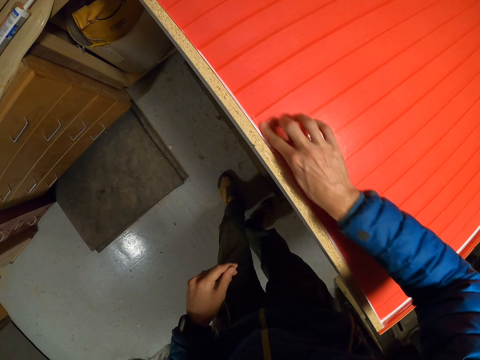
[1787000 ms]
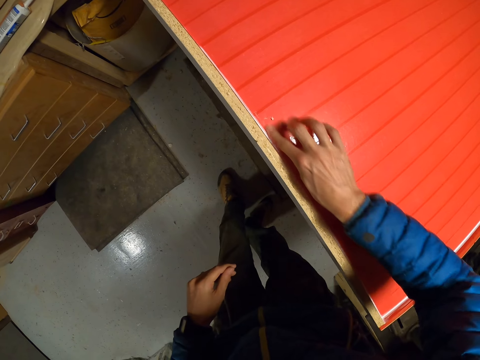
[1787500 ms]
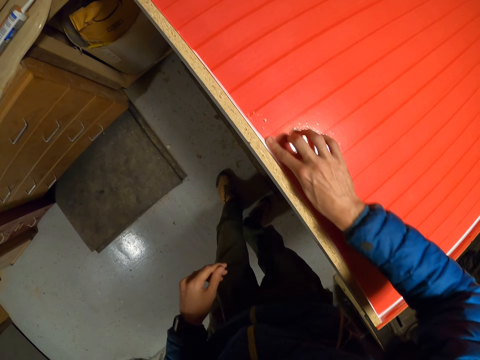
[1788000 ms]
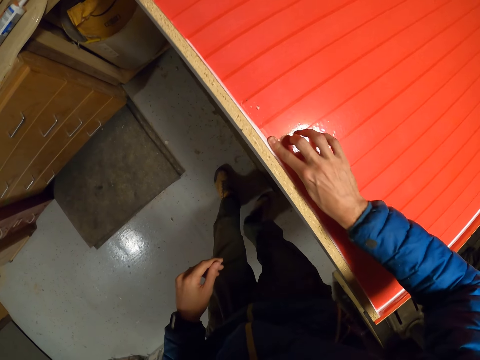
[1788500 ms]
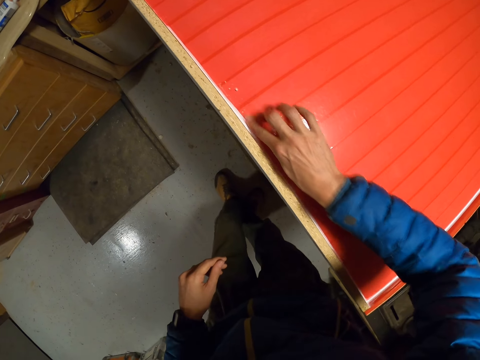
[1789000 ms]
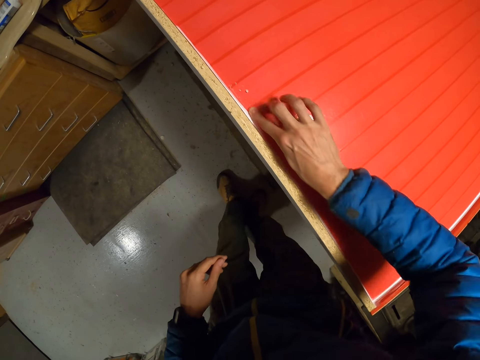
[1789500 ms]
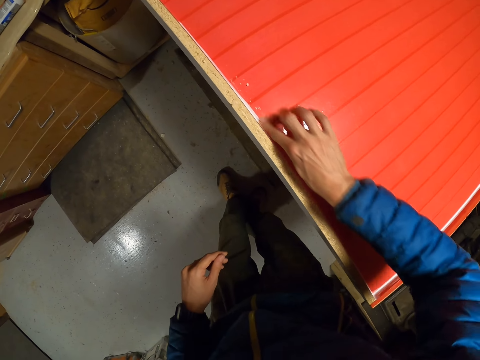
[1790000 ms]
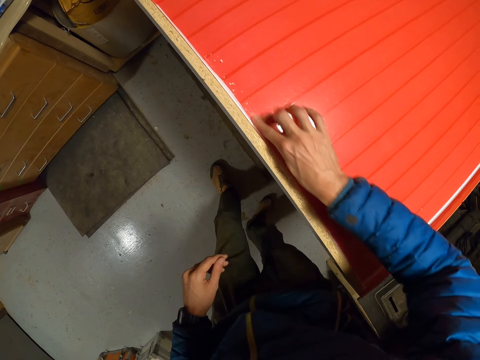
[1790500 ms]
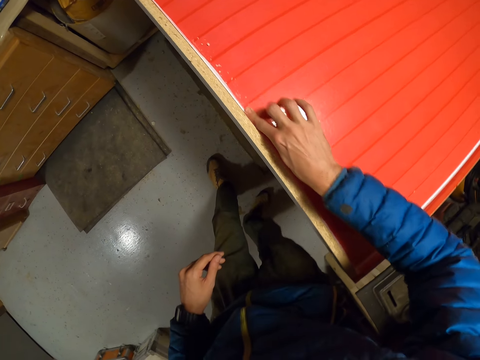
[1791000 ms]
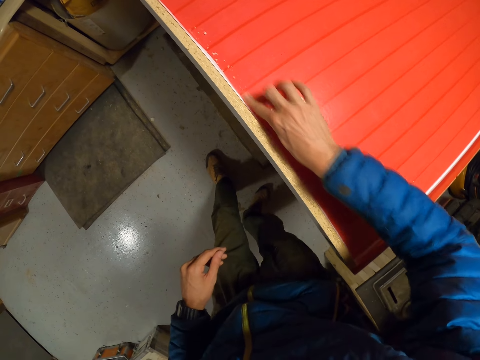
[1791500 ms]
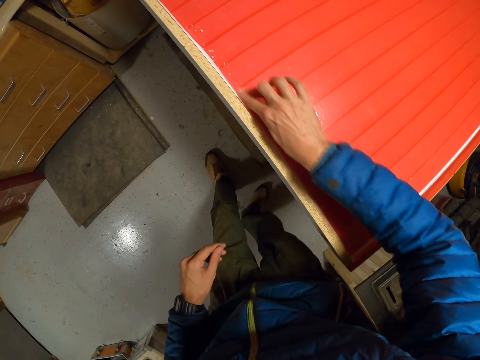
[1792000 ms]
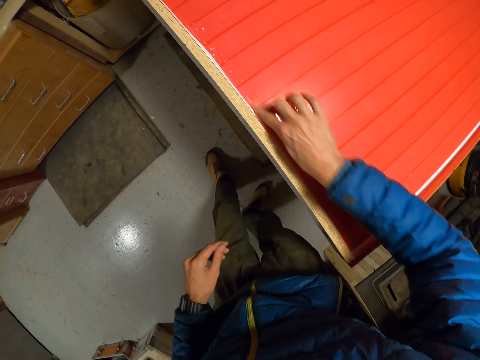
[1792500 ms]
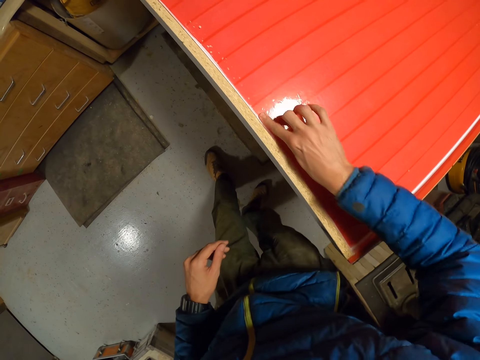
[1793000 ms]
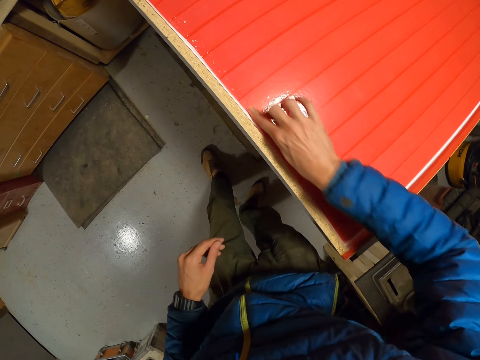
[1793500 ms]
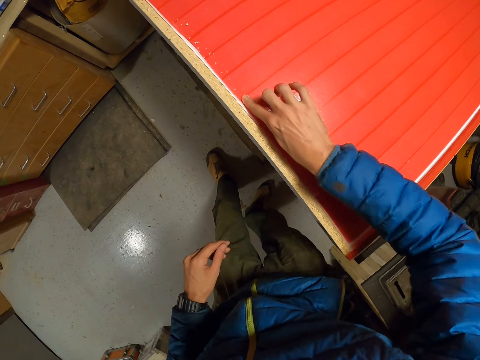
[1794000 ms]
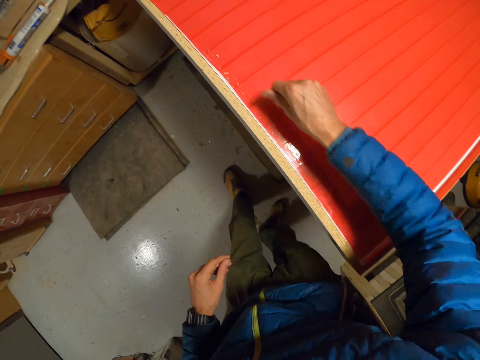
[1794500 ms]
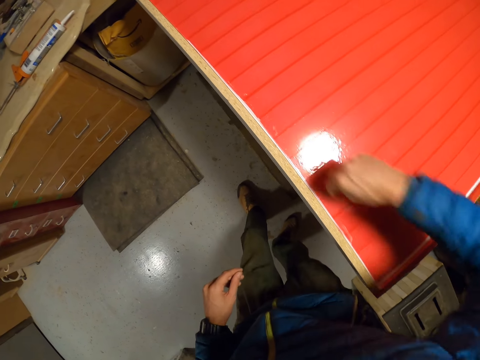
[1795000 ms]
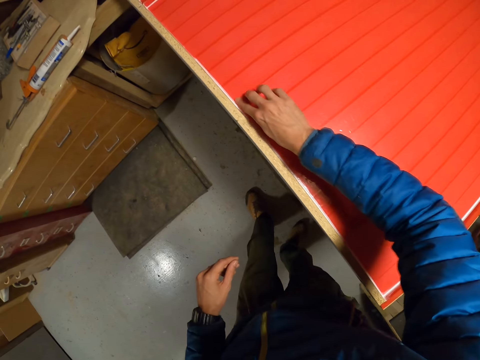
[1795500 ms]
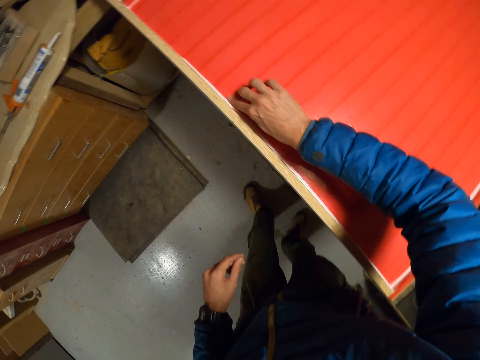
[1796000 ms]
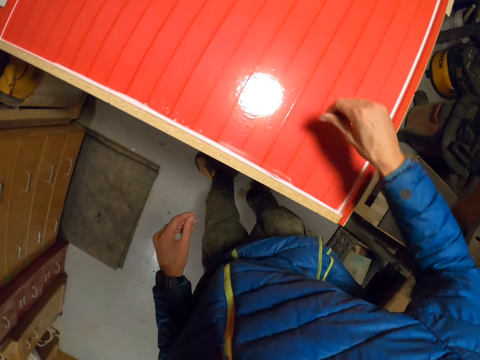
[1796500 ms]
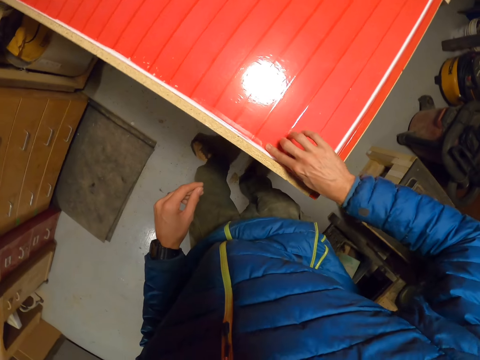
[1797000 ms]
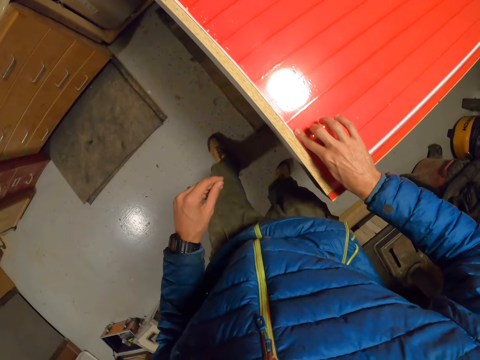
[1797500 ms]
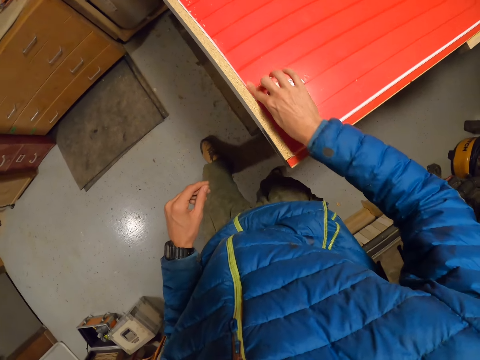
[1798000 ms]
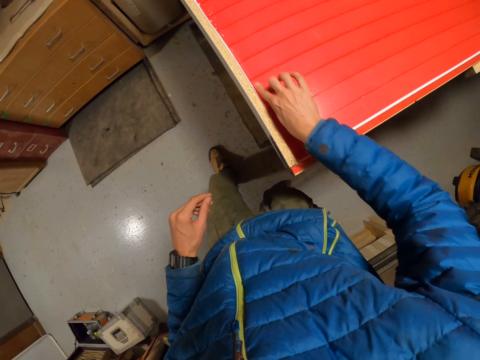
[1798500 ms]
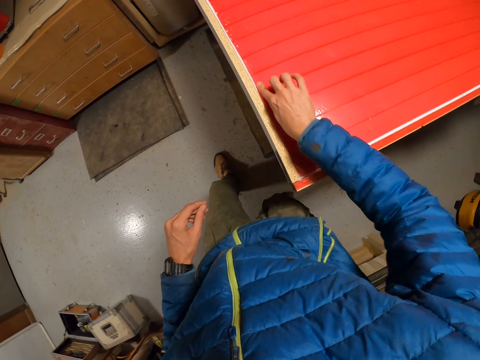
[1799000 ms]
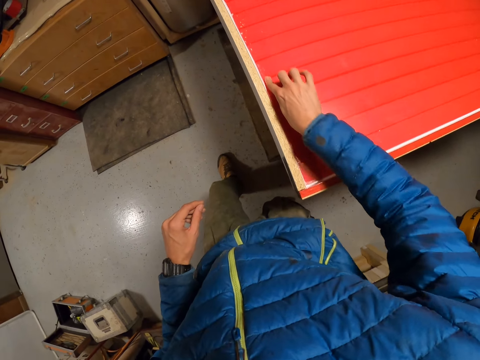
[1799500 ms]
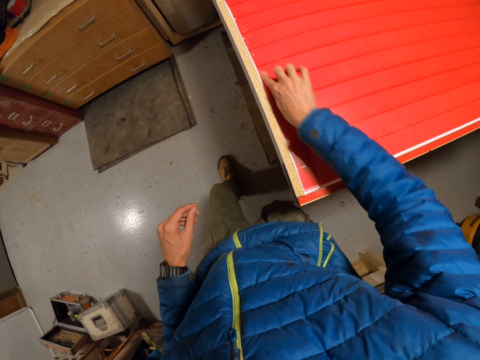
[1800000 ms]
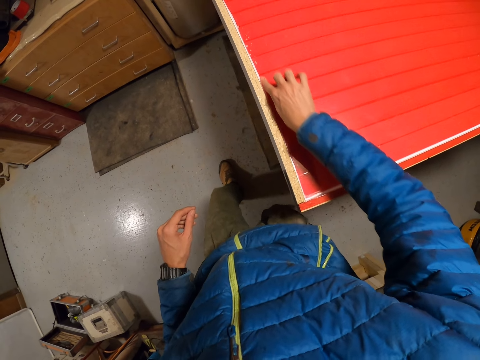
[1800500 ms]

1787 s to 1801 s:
The camera wearer gathers the dirt on the board with the right hand. They scrape the edge of the board. They scrape the edge of the board again.

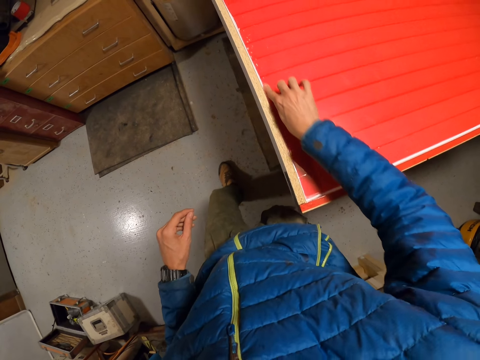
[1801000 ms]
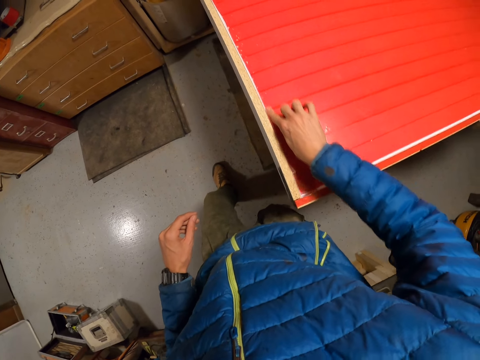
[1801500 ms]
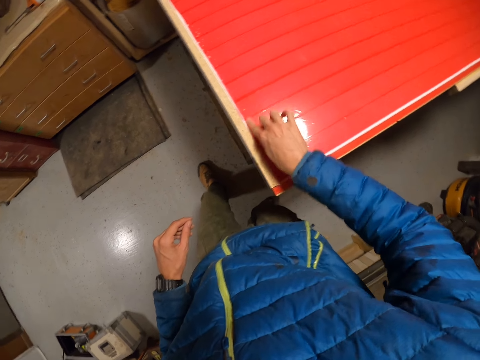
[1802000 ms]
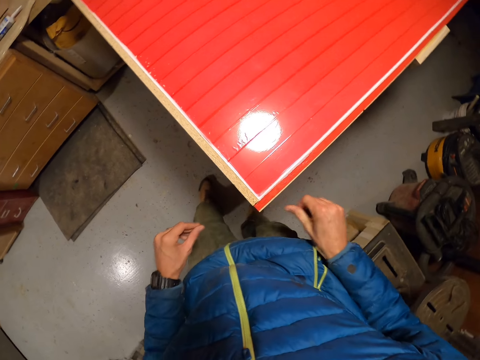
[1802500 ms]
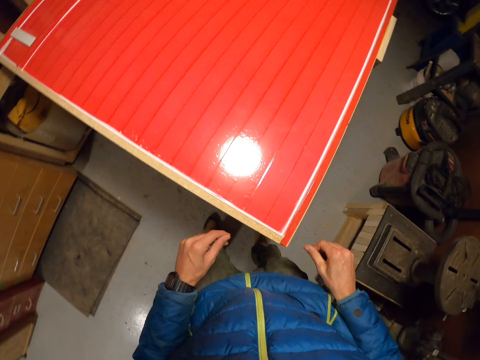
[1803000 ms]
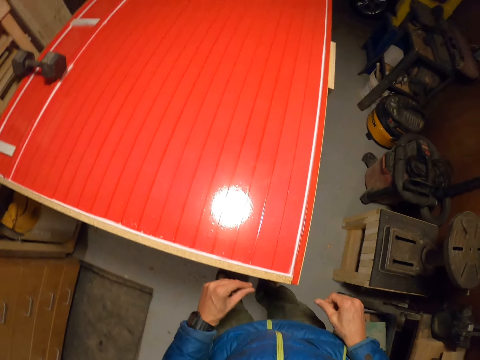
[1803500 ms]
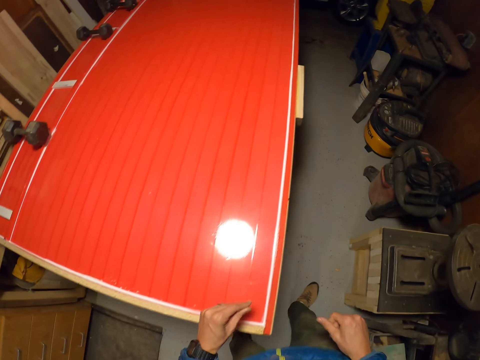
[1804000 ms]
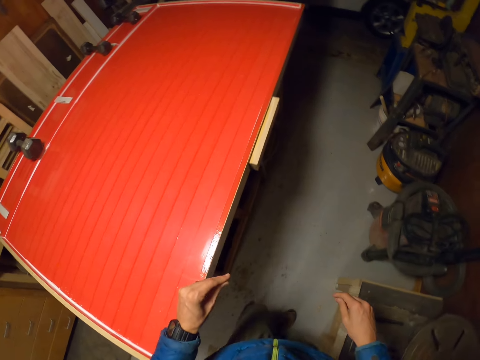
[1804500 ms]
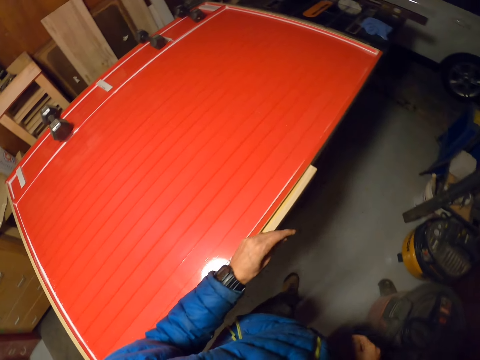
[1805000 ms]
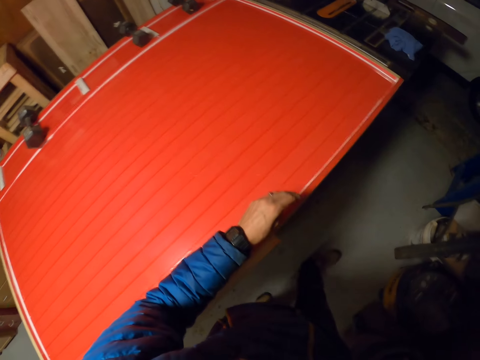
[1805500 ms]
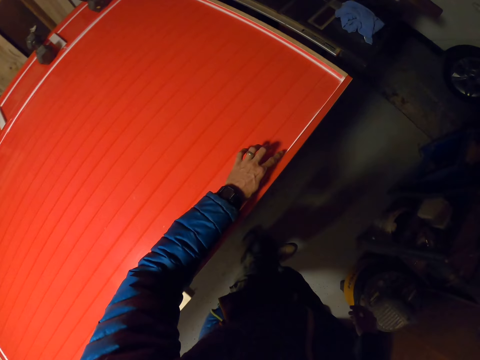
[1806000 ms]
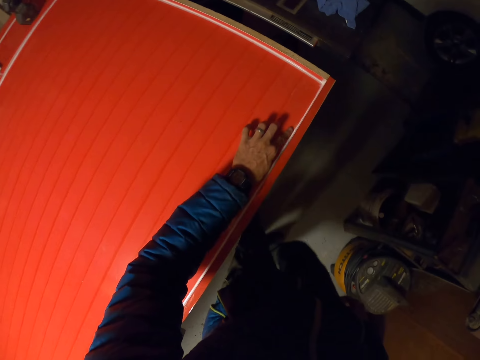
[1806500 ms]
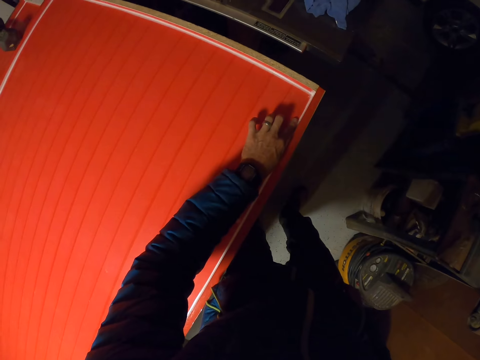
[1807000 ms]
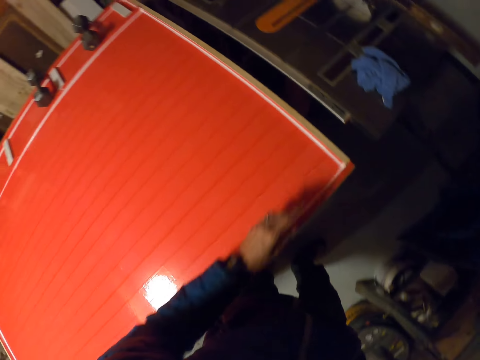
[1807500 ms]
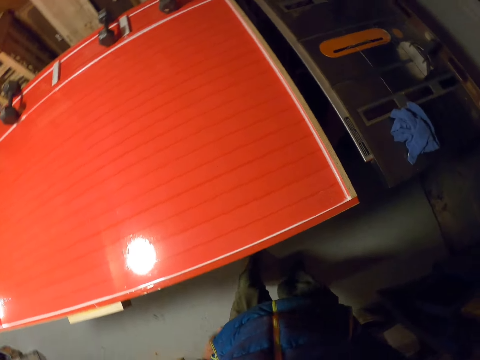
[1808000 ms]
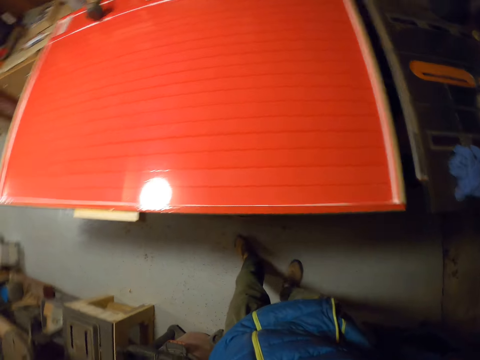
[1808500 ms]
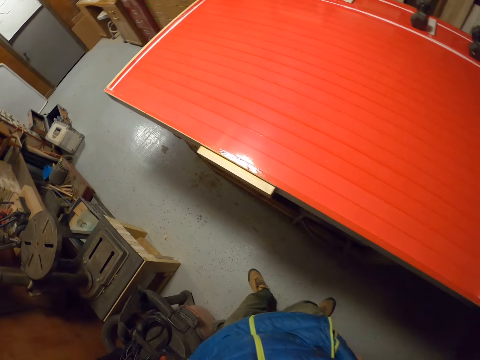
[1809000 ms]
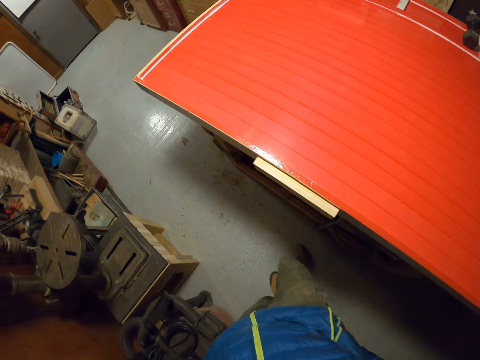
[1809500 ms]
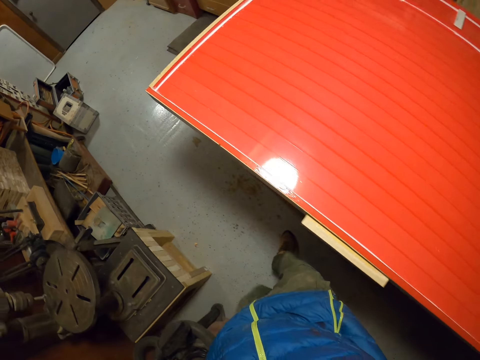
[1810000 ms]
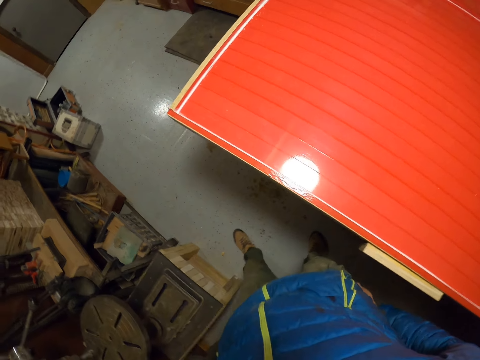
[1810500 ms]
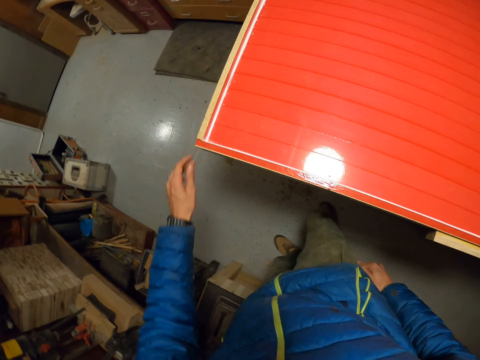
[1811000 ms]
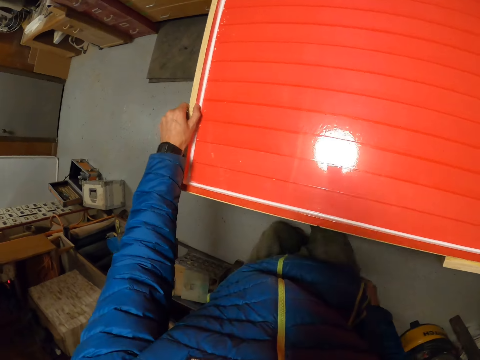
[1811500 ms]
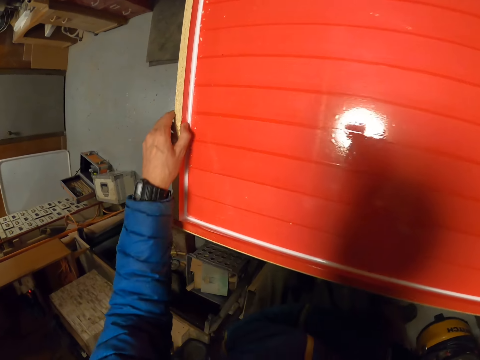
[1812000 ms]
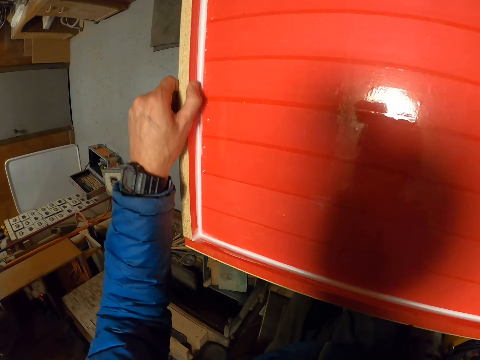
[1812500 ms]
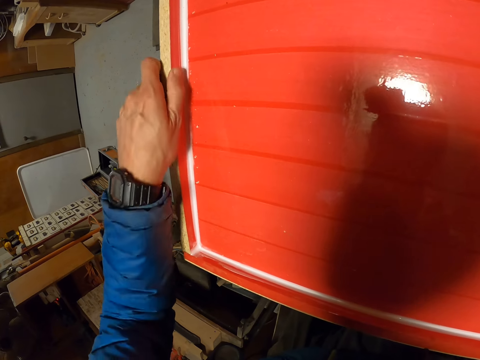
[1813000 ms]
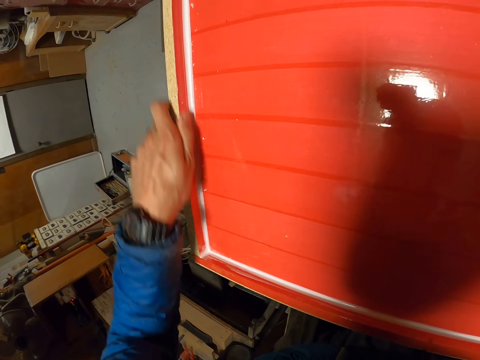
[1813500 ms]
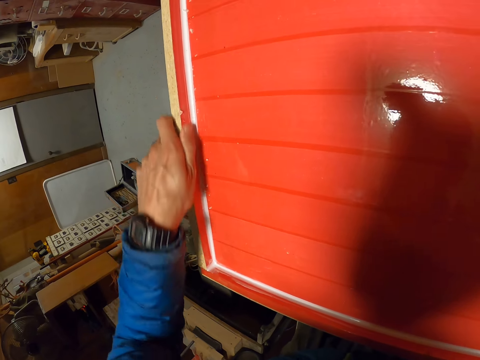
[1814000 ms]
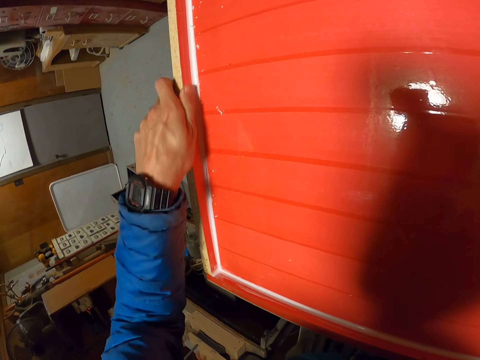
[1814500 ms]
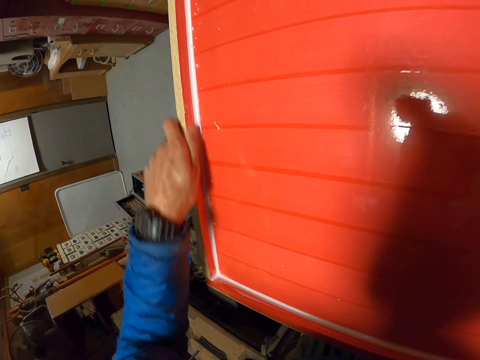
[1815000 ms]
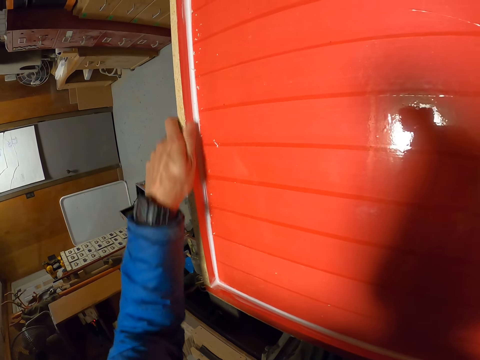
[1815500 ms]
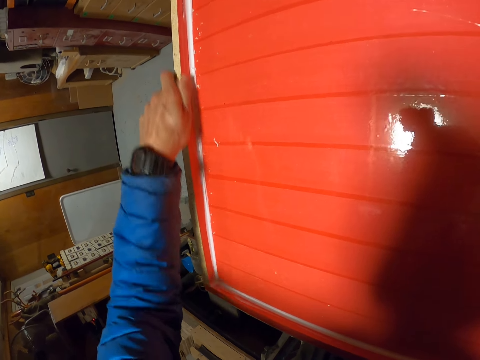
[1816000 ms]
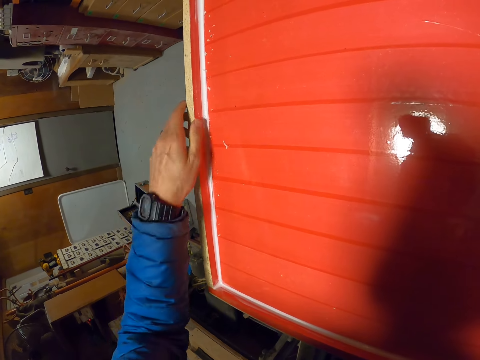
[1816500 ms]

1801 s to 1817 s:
The camera wearer turns around. He walks round the table. He rubs the table with his finger. He walks round the table. He scrapes the edge of the board with the left hand.
